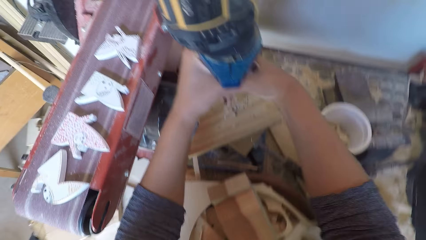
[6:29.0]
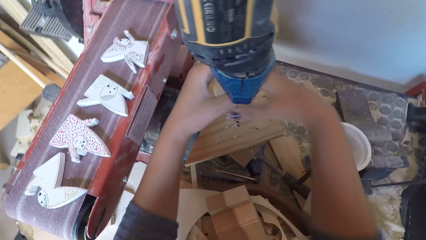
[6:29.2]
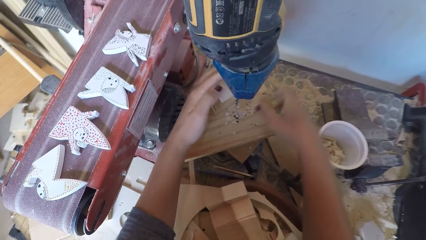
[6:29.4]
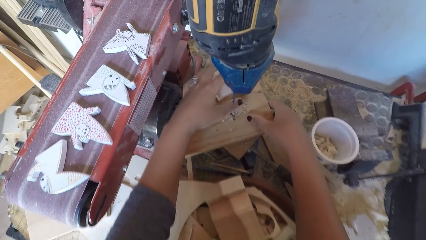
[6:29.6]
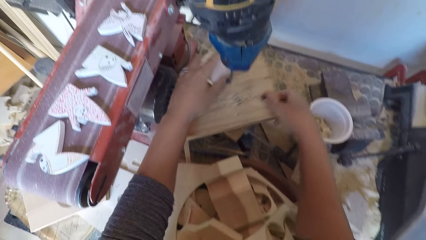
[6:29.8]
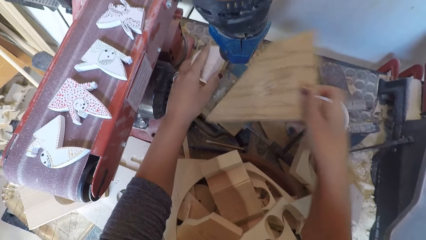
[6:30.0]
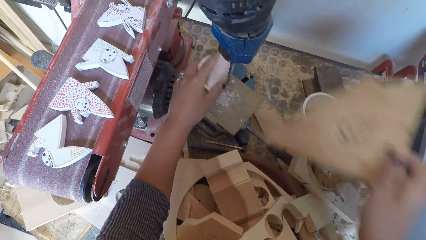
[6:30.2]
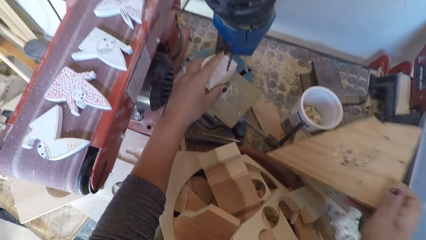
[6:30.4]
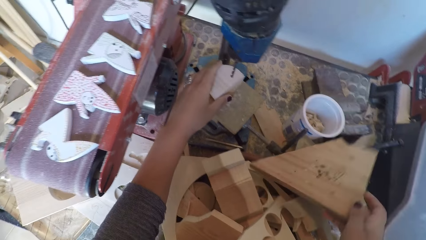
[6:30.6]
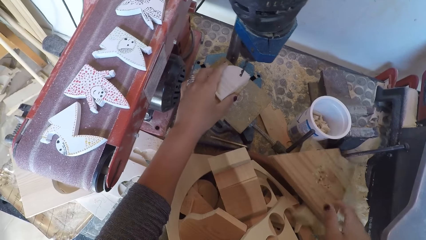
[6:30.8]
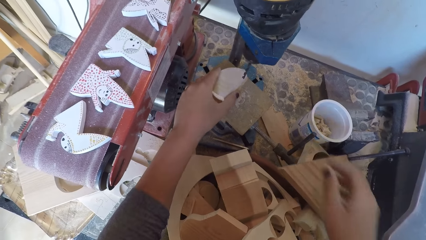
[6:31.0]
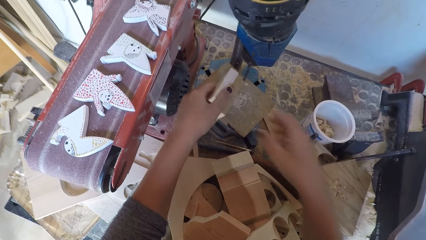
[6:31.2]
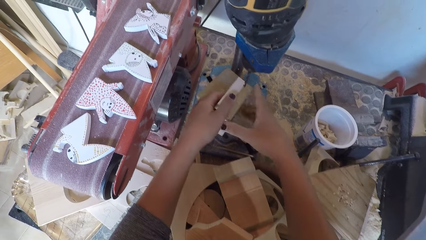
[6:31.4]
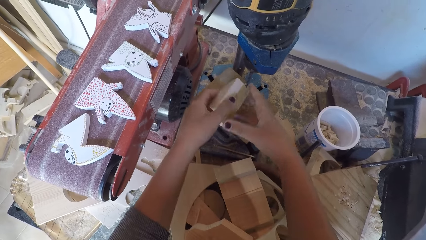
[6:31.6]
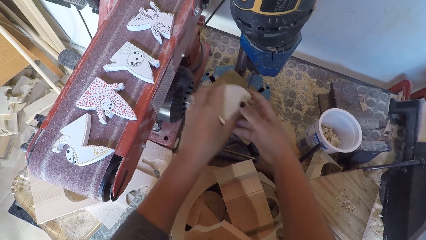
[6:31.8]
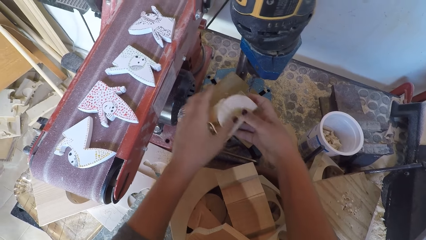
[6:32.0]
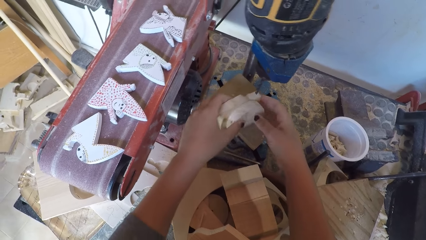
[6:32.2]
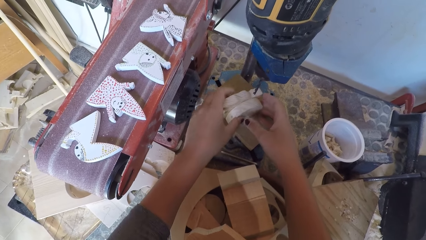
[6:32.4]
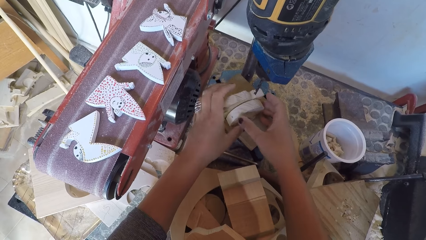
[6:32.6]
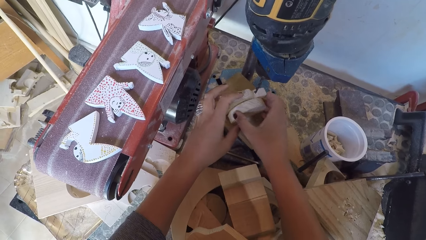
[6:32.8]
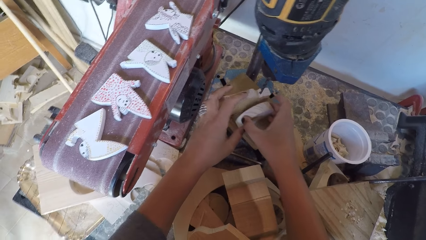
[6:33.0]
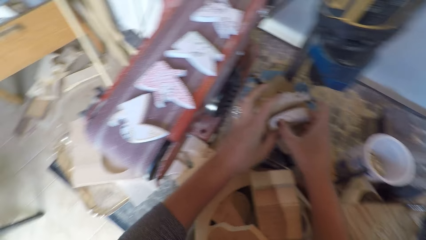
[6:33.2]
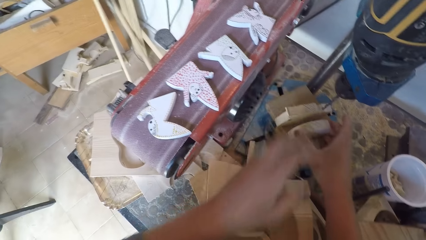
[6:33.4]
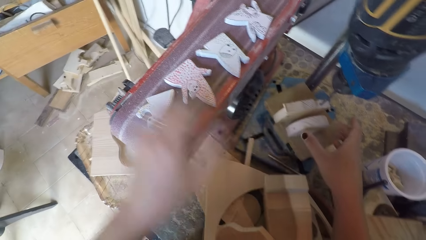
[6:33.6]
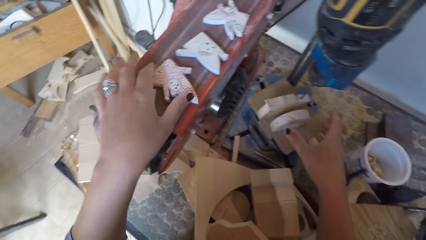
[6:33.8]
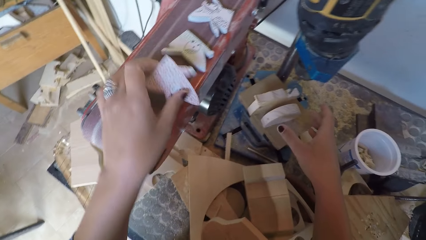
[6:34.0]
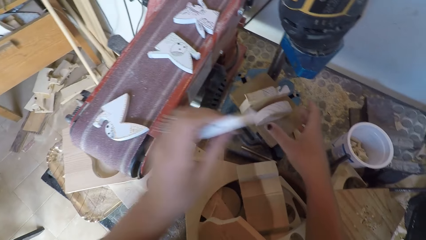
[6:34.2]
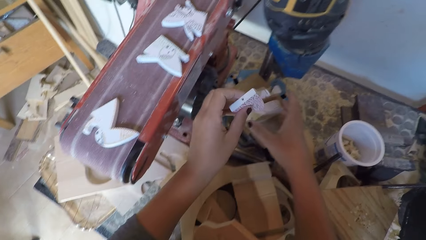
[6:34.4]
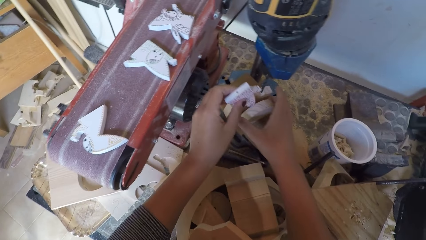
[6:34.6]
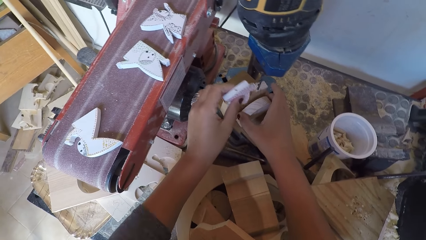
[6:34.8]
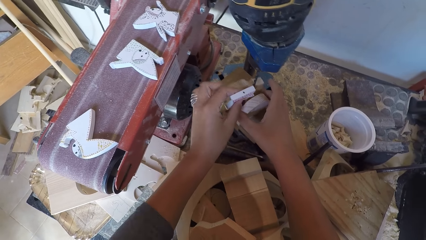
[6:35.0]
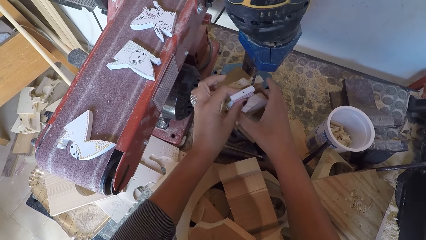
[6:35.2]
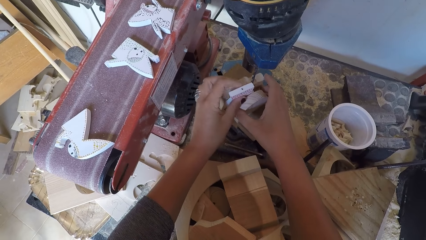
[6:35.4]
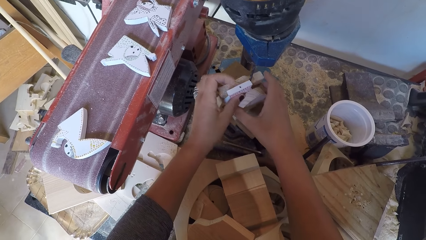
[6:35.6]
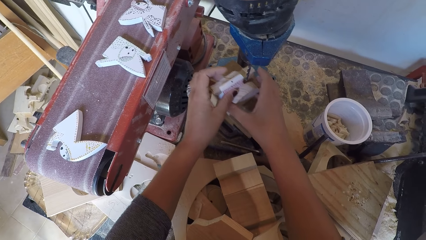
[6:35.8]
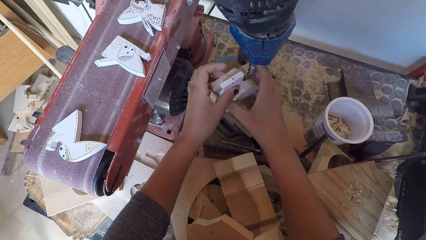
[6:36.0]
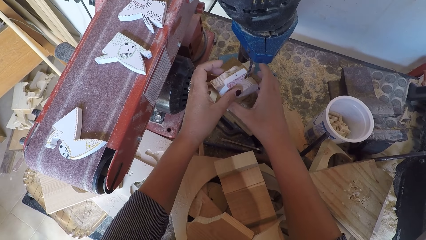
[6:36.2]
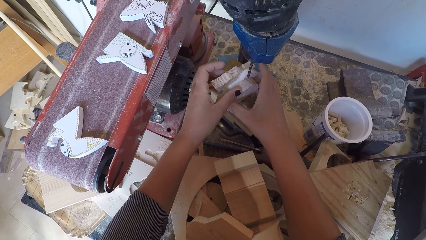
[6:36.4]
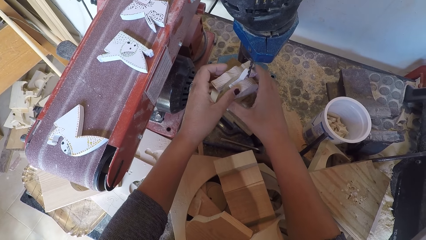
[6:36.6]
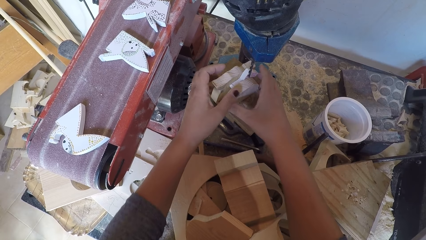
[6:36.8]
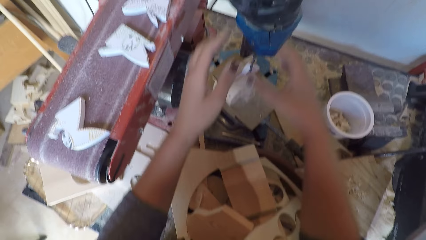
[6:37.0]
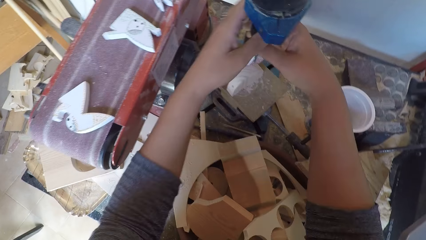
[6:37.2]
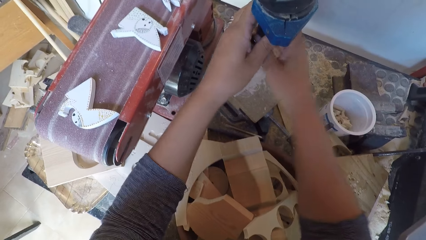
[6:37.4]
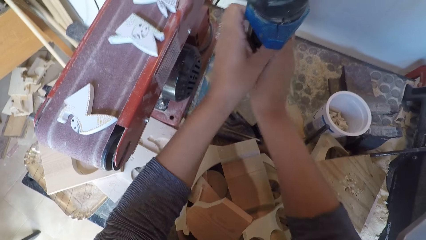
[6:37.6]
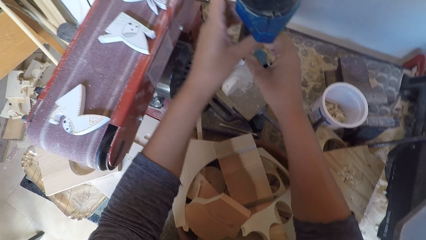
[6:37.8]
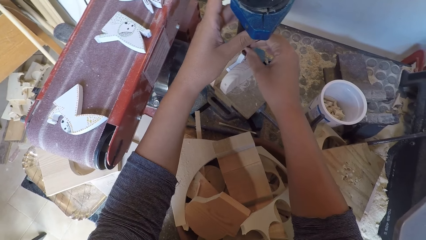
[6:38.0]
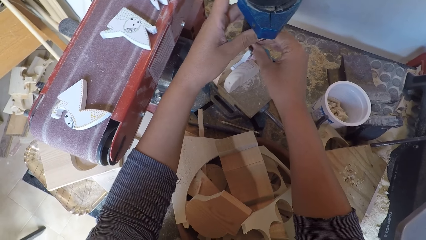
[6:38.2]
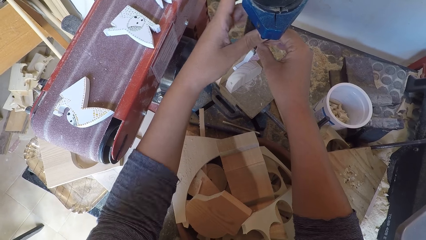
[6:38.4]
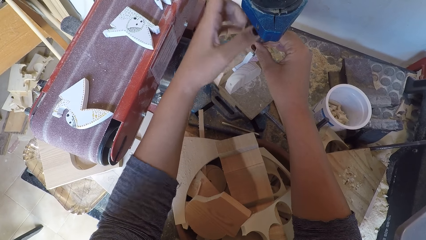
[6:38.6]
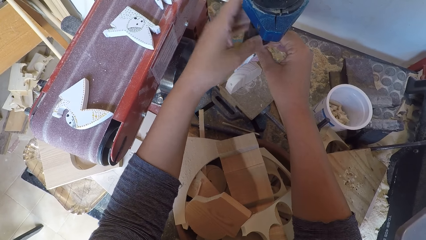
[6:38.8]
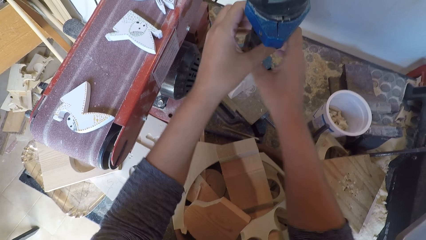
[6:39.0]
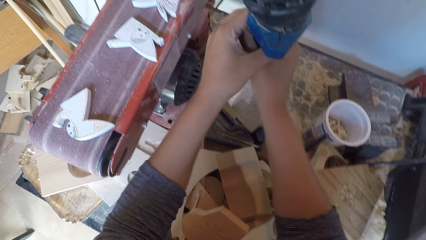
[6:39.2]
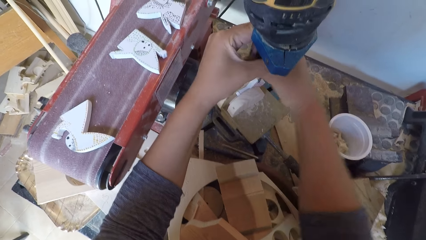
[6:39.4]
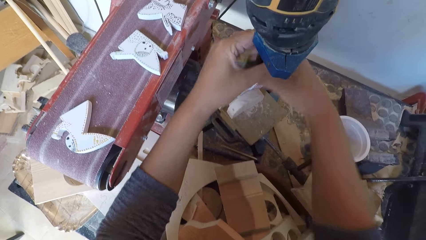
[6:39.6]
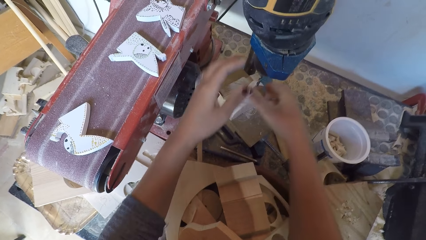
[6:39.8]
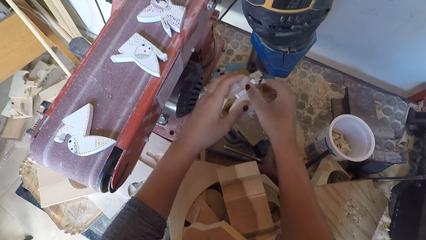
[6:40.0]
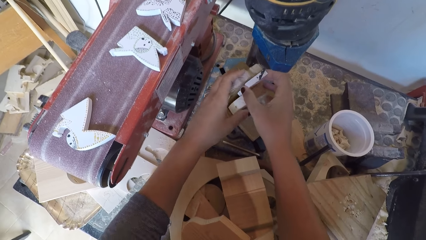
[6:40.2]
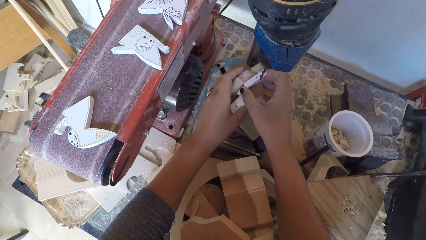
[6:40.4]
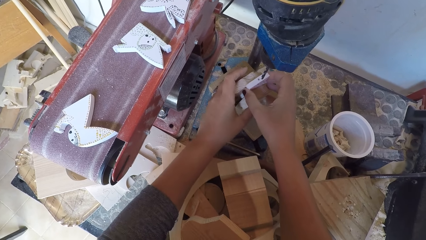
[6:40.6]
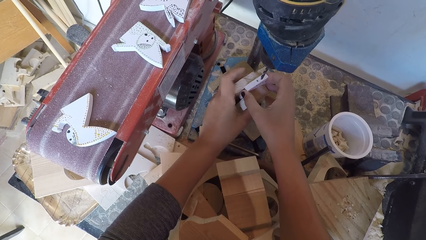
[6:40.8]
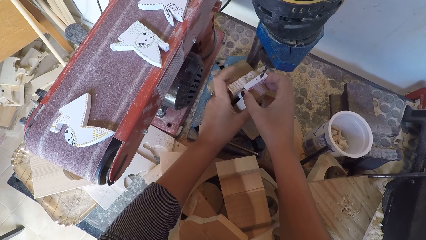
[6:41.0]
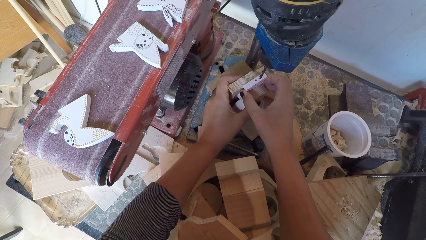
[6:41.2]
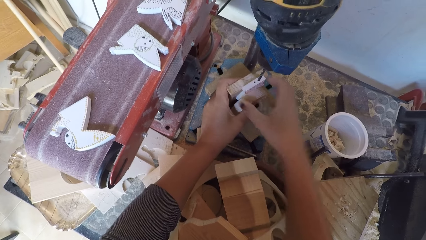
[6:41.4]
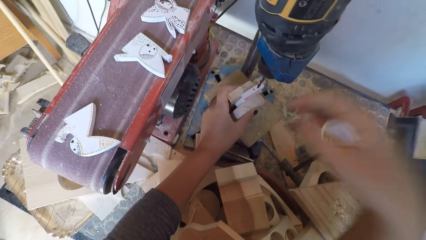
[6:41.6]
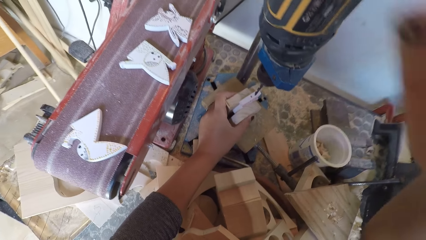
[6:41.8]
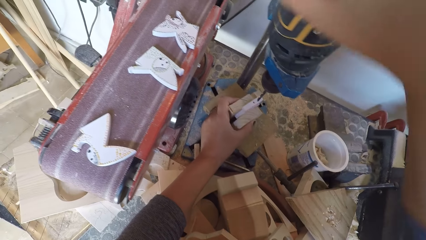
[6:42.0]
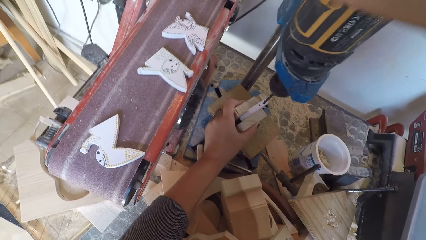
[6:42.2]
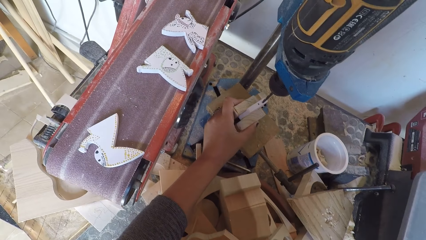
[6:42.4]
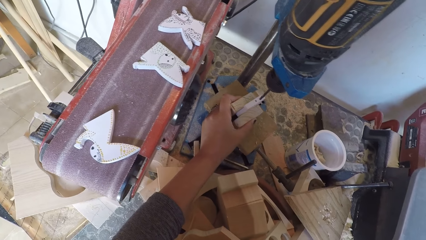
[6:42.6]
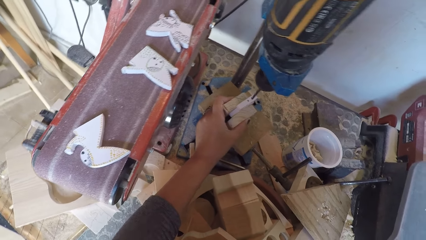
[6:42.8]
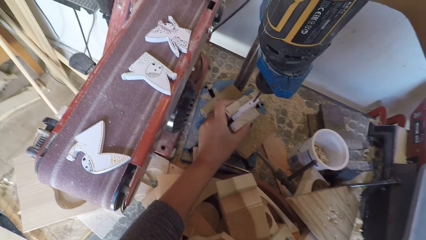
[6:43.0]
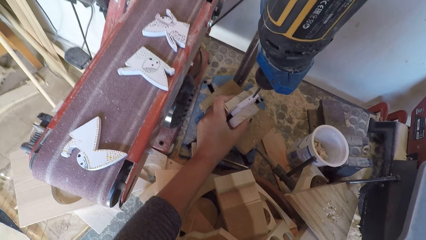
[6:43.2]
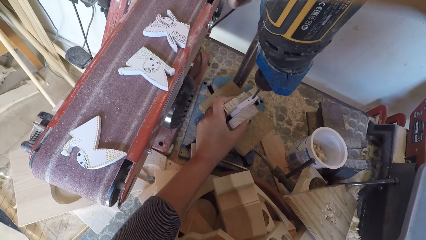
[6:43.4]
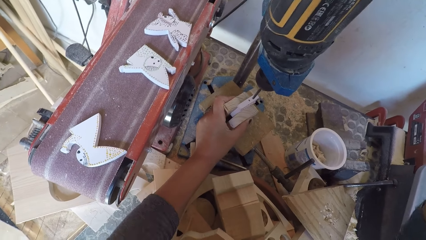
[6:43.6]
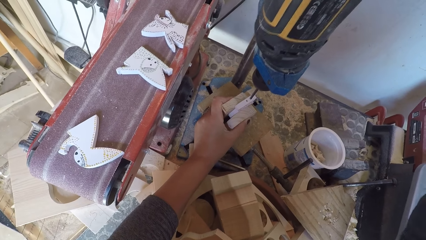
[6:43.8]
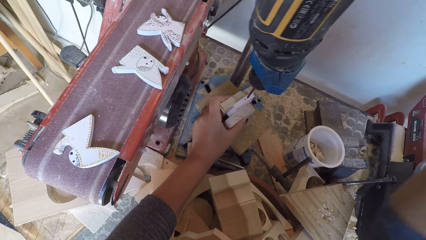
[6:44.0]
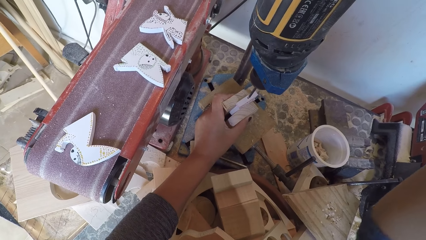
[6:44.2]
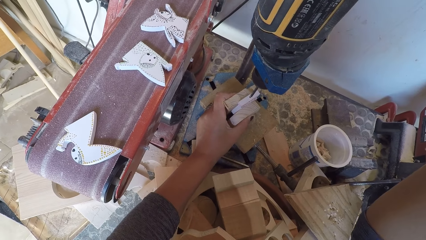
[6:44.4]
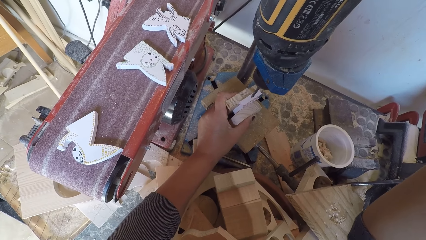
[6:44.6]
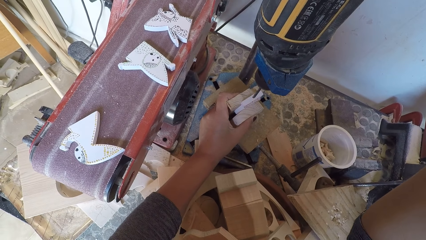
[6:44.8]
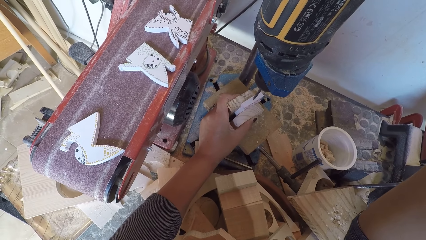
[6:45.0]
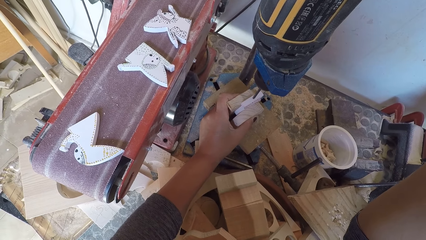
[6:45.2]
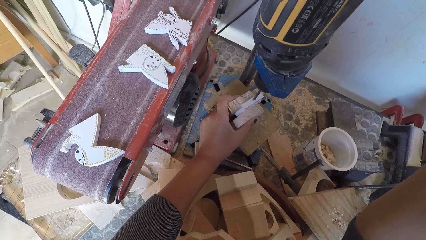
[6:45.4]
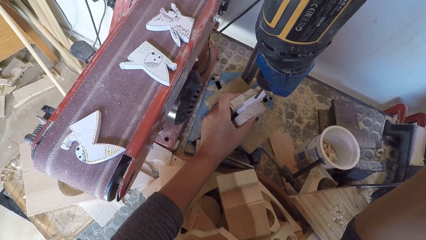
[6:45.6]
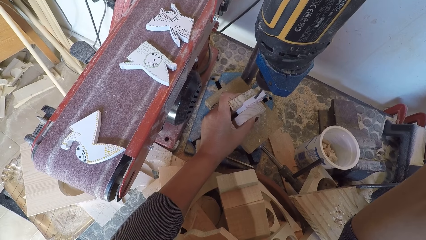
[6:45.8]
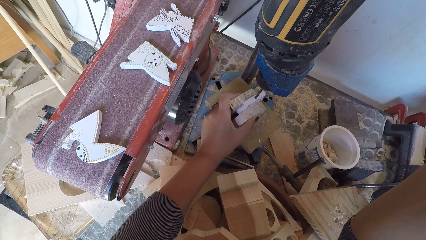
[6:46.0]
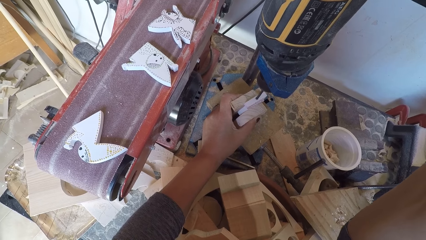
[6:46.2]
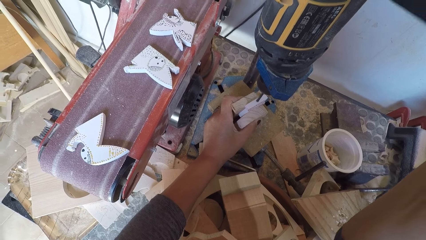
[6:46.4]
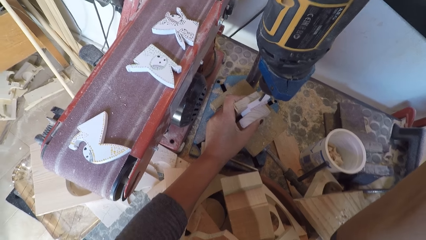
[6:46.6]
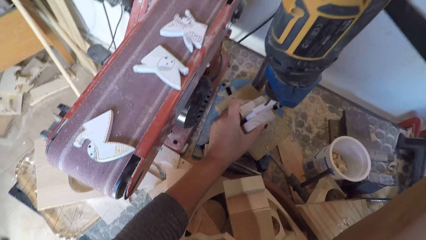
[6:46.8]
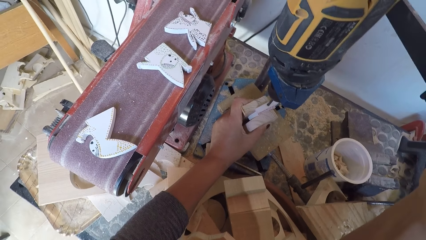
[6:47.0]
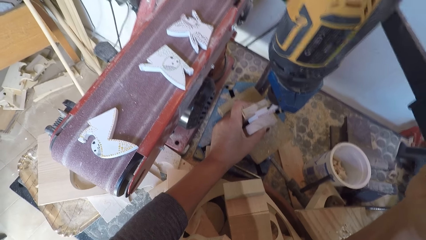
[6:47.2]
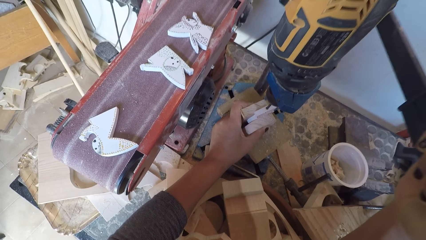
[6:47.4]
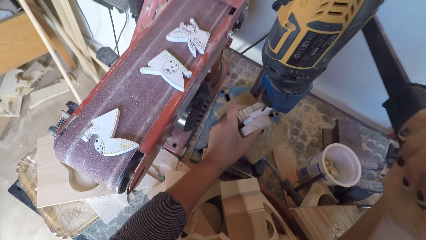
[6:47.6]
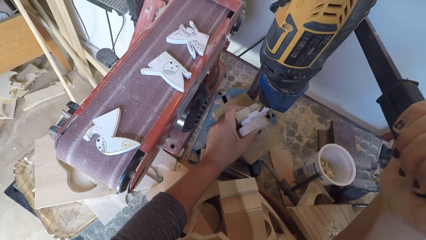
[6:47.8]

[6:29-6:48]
The camera wearer removes a wood from the drill board. They hold pieces of wood under the drill bit. They pick up a piece of wood on the sand paper. They place the wood ornaments in between two woods. They screw the drill bits to the drill machine. They rotate the drill bit. They adjust the wood ornament. They hold the pieces of wood under the drill bit. They switch on the drill machine. They drill the wood ornament.
